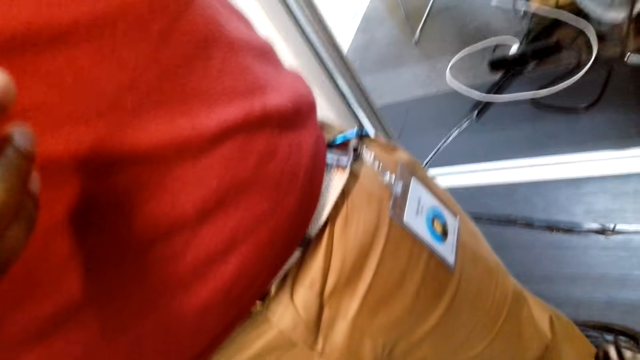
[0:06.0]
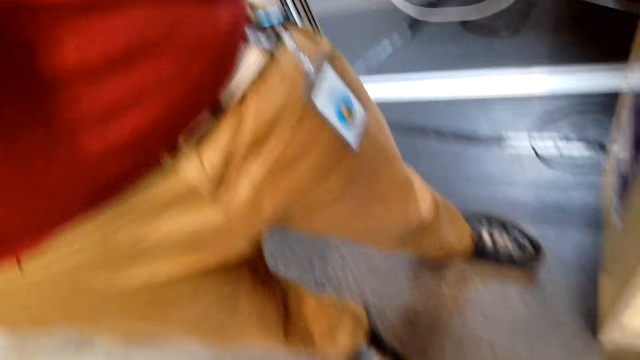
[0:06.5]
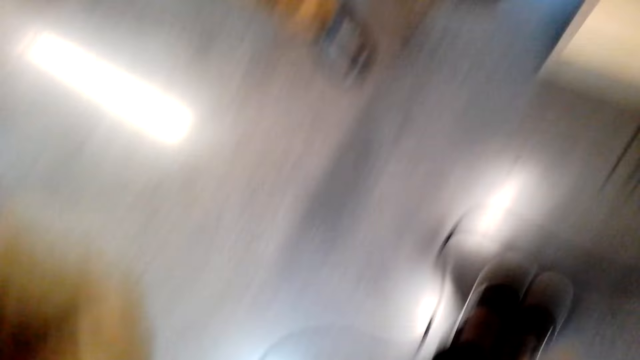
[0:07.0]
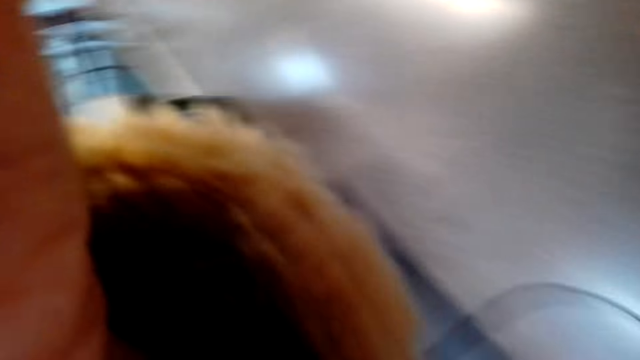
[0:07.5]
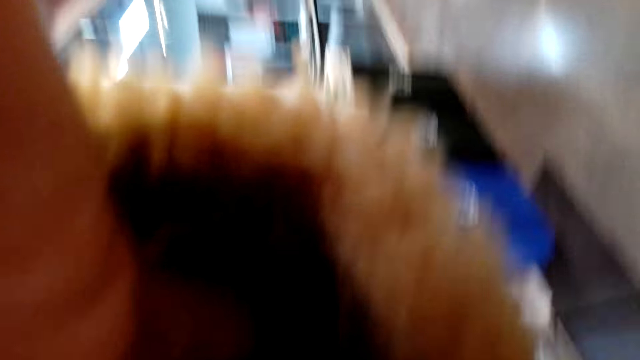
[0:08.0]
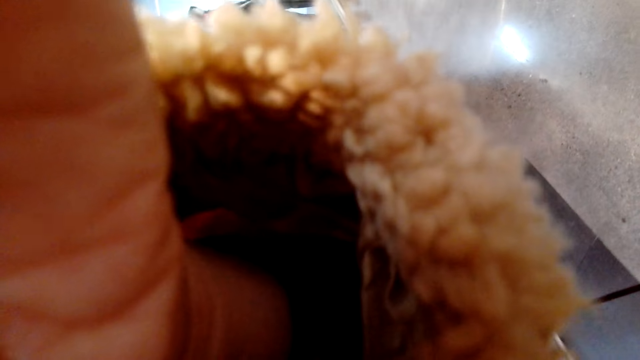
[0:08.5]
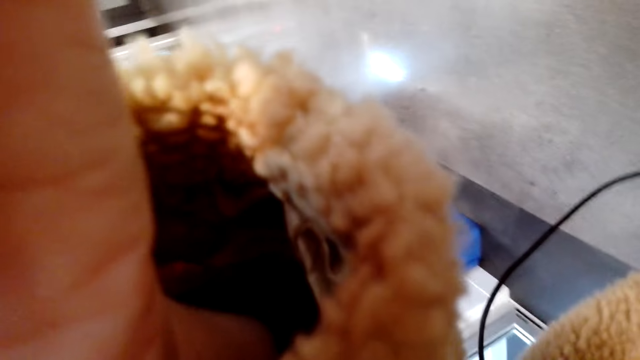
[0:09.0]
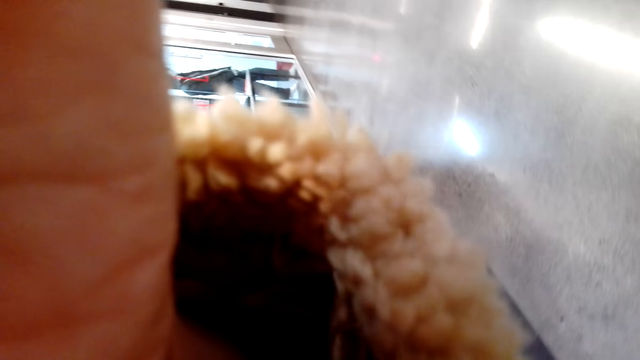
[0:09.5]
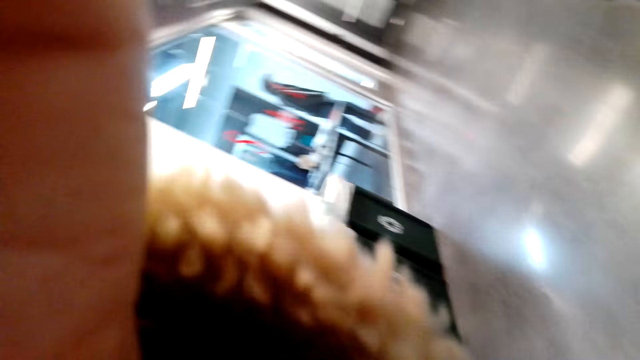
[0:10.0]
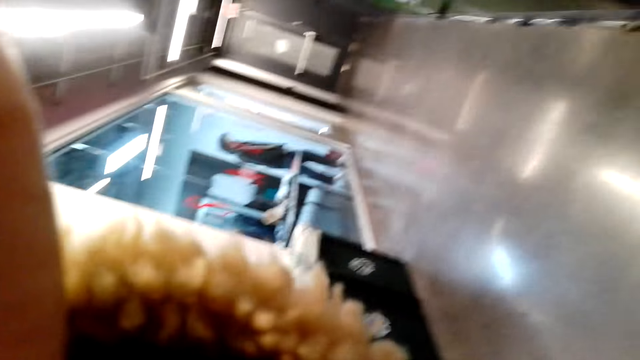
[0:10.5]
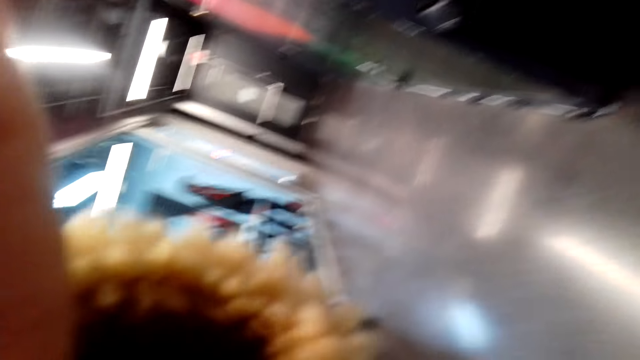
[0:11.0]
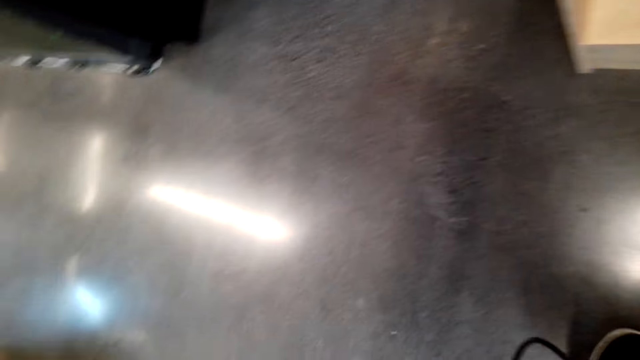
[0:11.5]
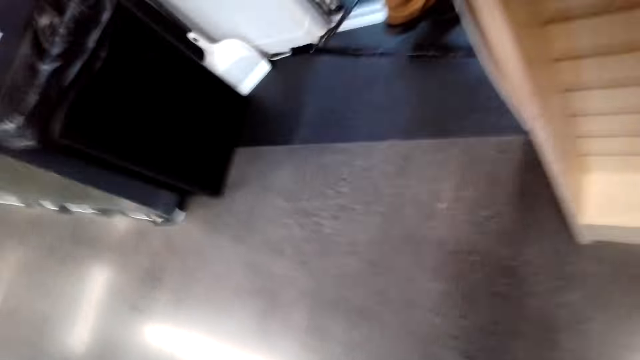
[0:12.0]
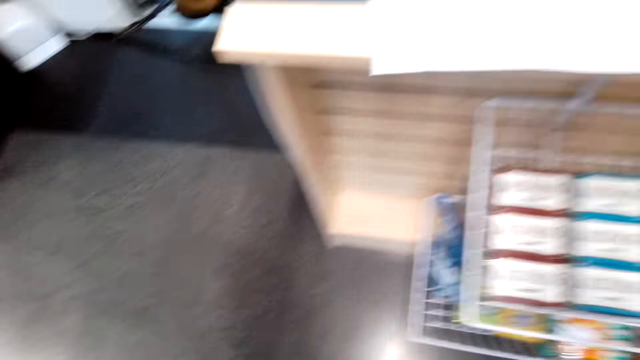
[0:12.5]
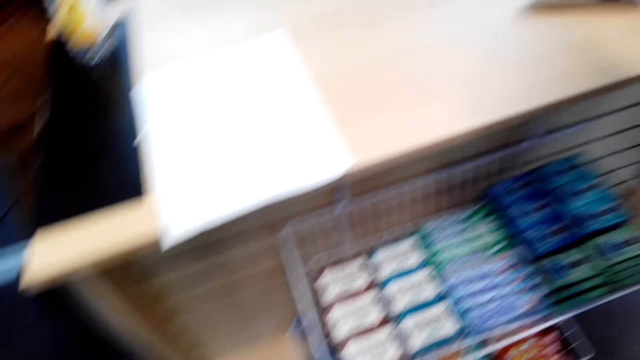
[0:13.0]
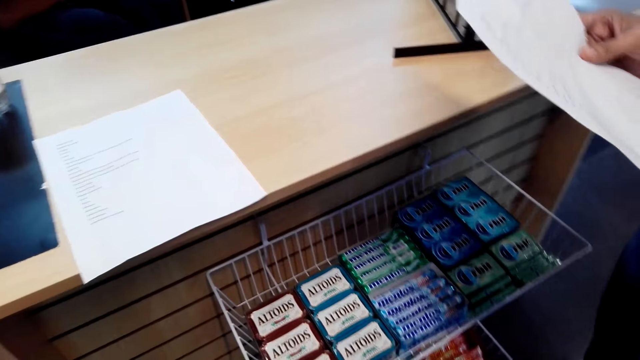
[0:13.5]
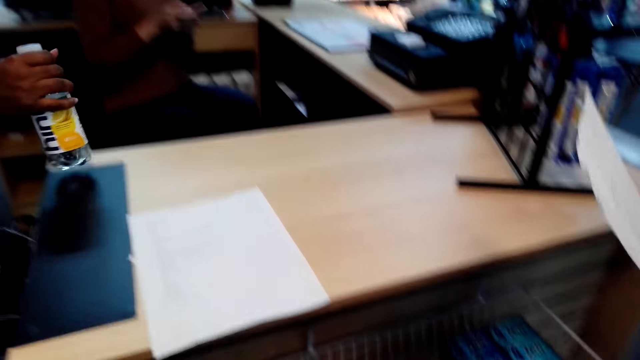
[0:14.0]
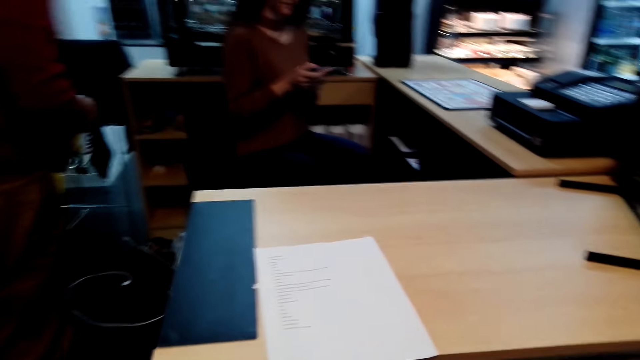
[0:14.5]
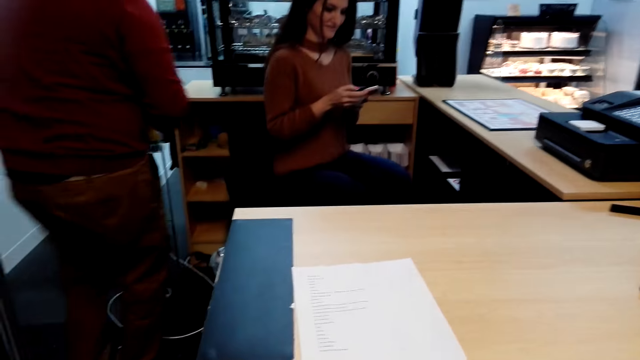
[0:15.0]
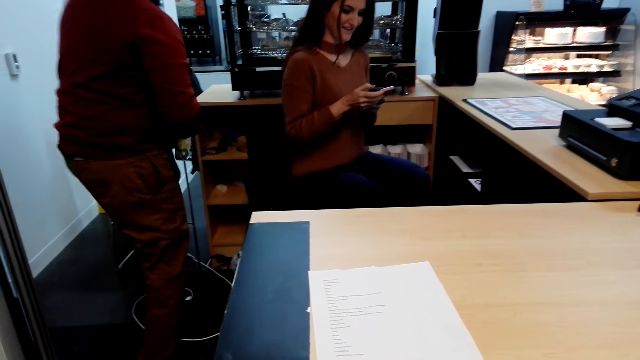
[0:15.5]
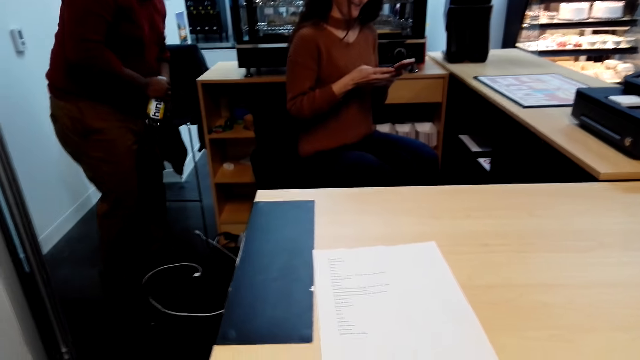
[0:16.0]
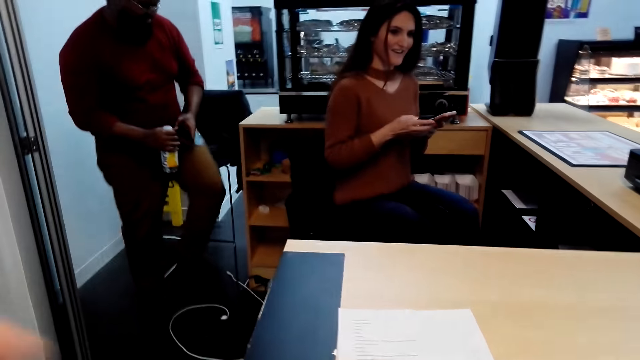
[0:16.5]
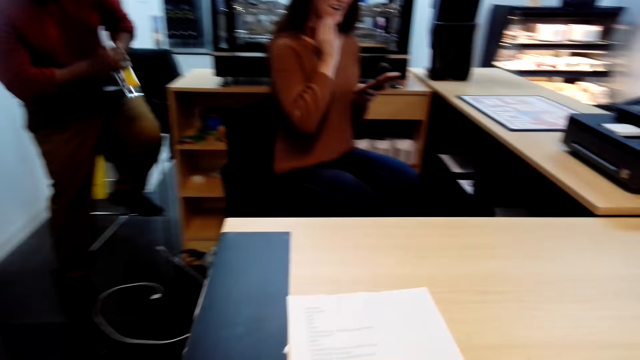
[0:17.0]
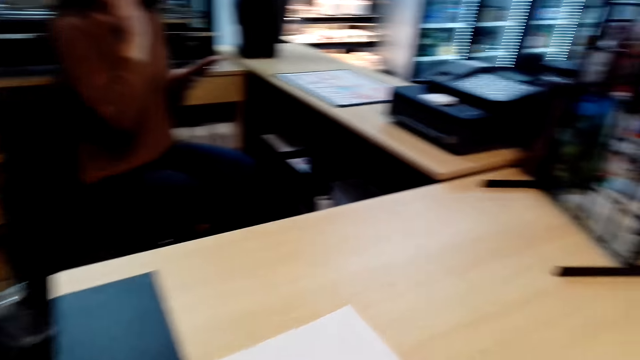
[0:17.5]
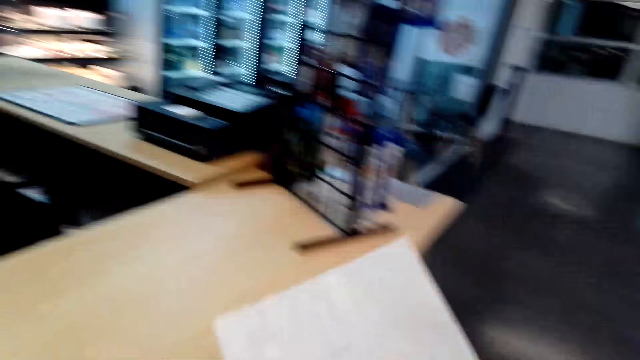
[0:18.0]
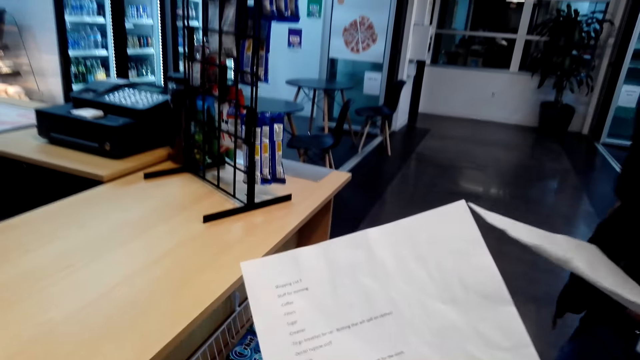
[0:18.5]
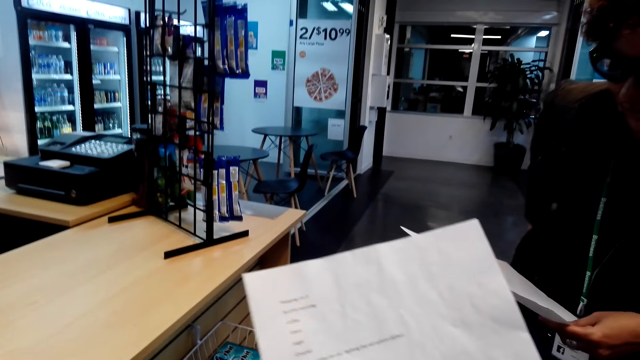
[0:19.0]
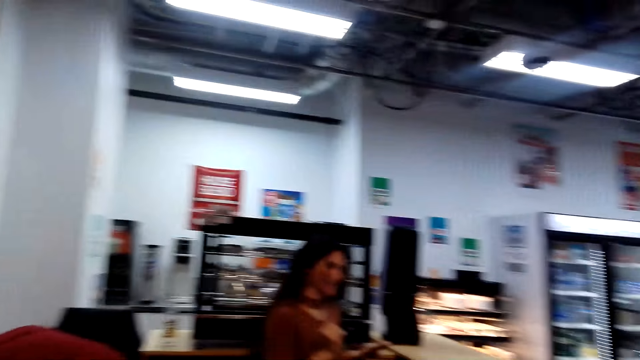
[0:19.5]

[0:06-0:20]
The camera wearer converses with a person. They put a hand up. A man picks up a bottle from the counter. A woman types on the phone. A person walks. Another woman puts a hand up. The man sits down.

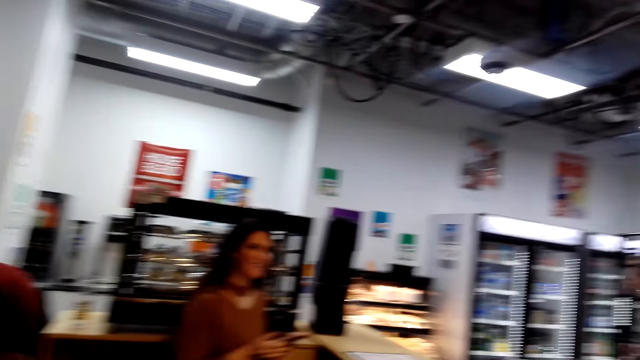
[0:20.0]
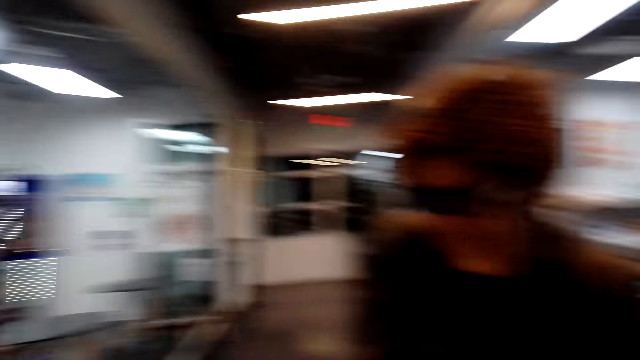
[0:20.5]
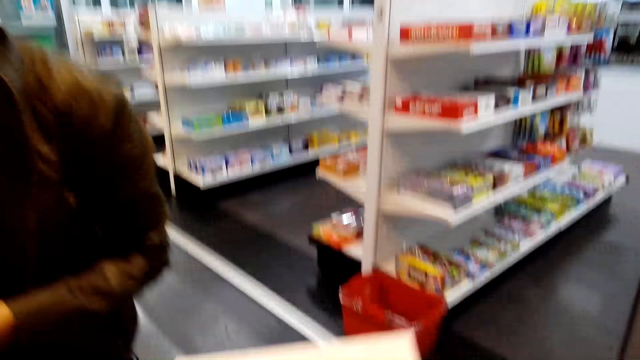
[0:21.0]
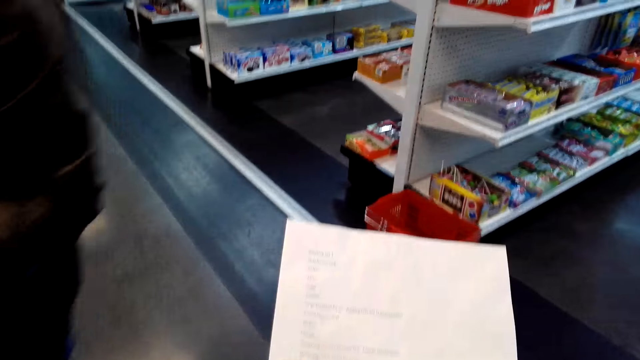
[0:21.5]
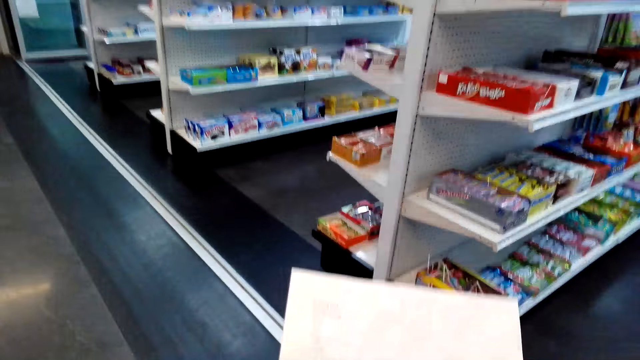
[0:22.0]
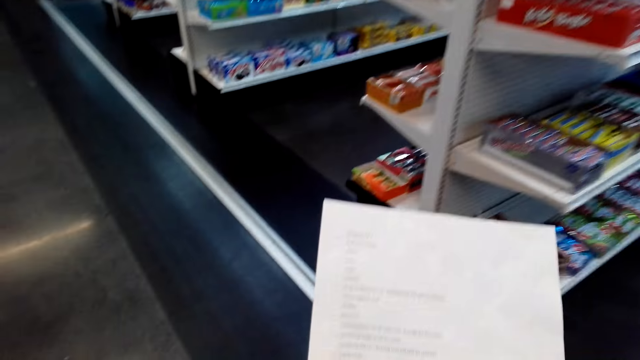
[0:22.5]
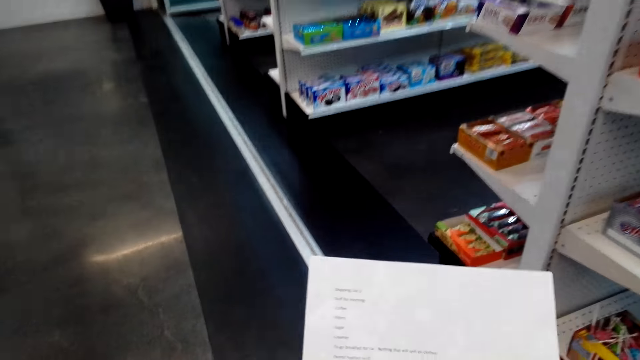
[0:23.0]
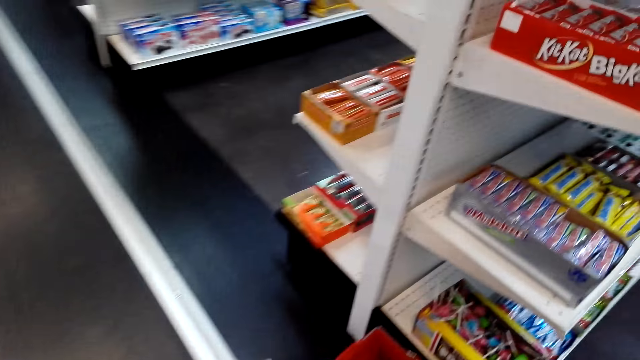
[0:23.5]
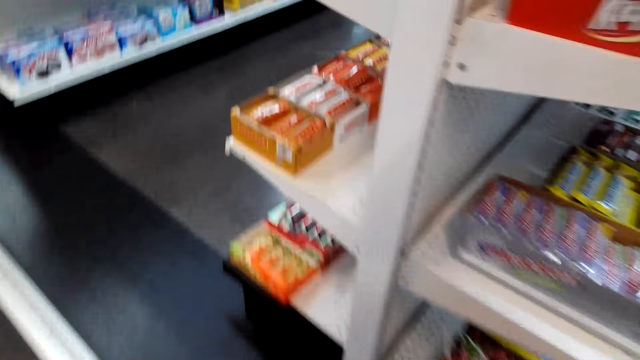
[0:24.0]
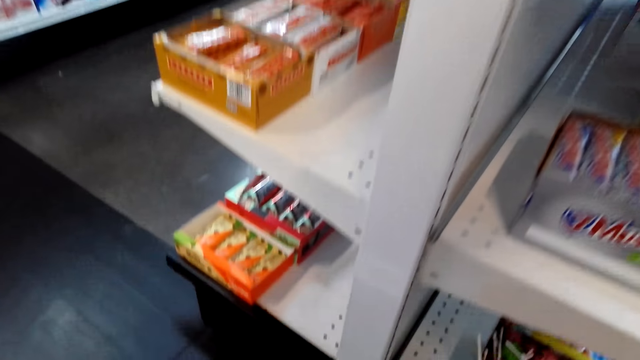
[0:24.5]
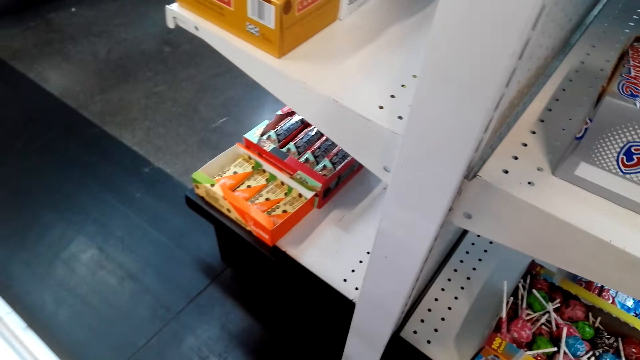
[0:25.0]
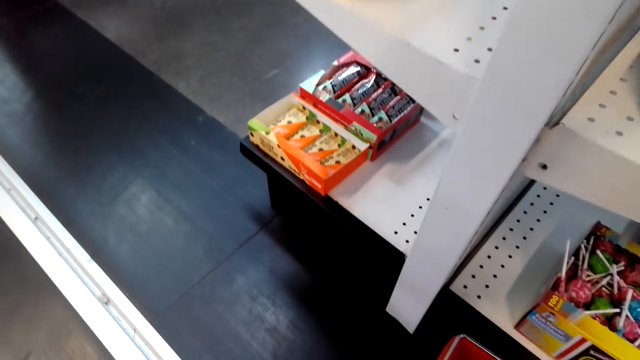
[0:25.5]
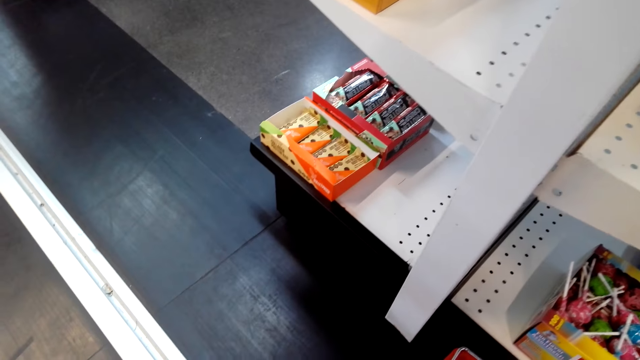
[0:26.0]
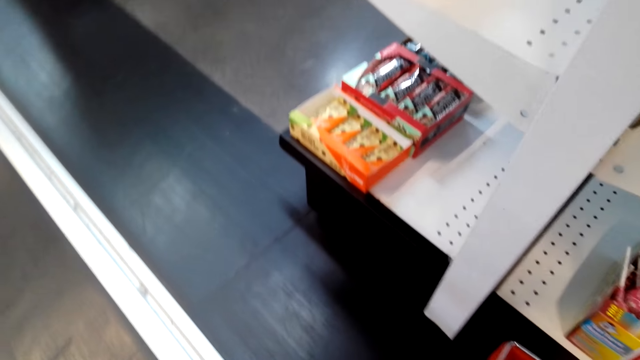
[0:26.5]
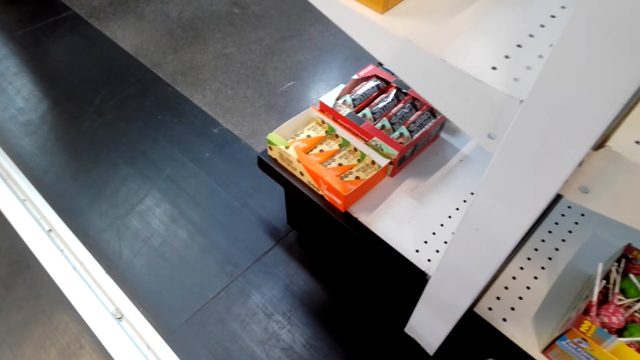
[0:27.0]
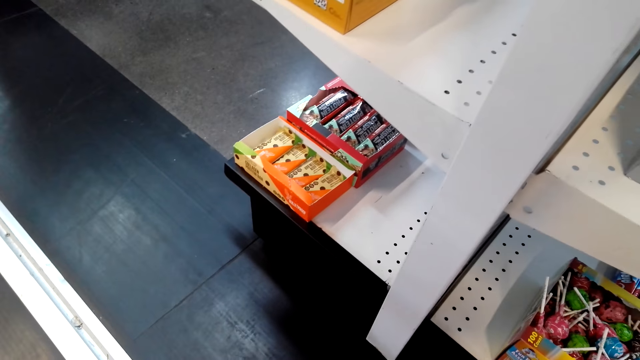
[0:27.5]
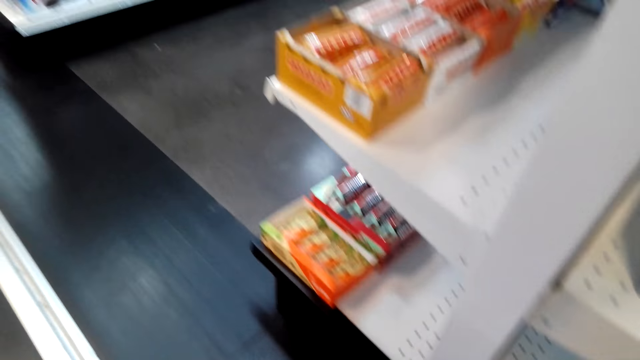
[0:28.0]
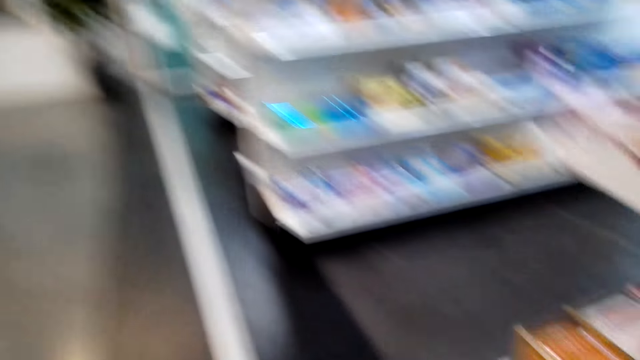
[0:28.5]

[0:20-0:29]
The camera wearer looks around. They walk. They look at the paper. They look at the shelves.
